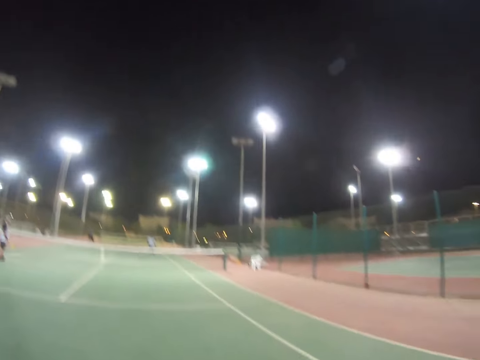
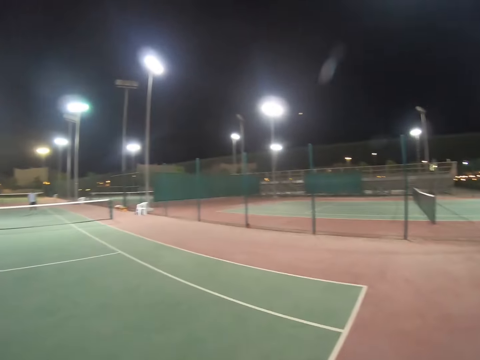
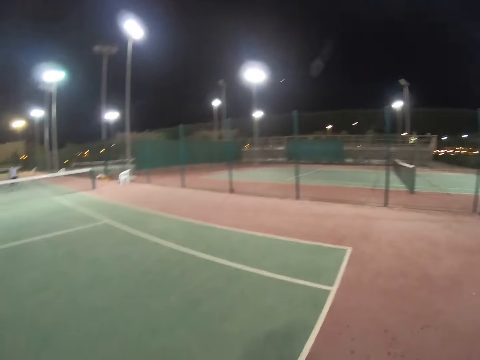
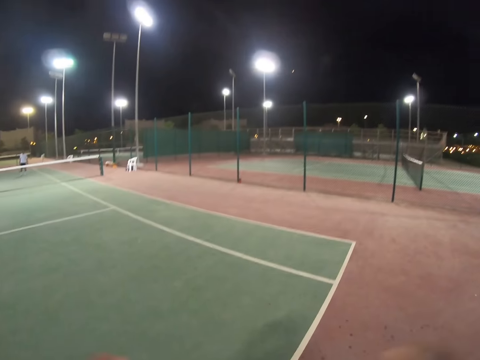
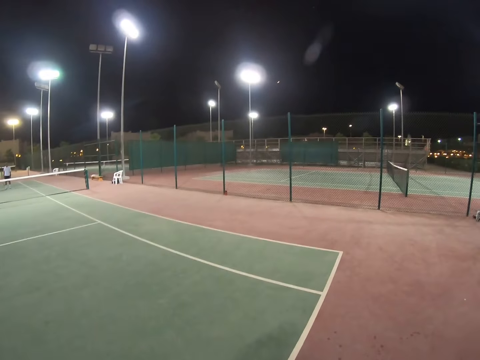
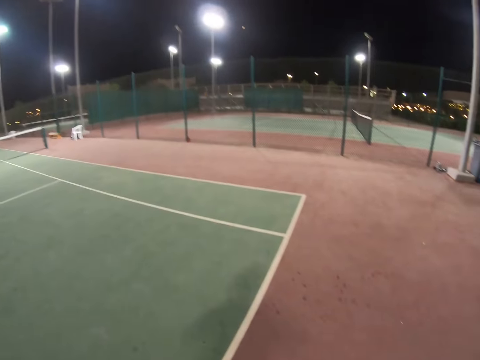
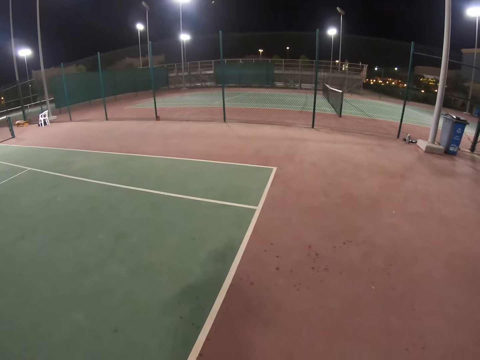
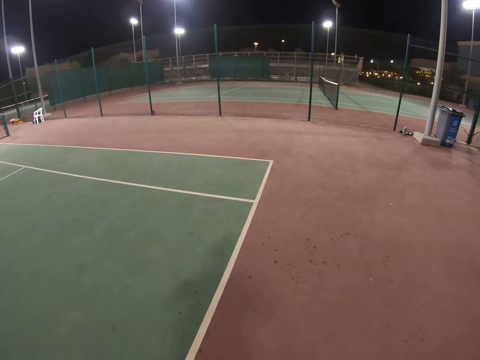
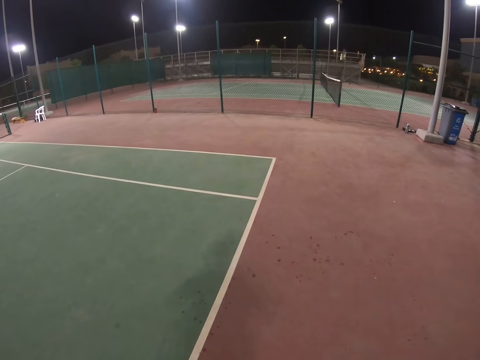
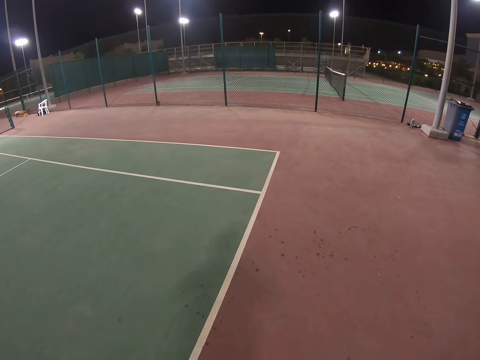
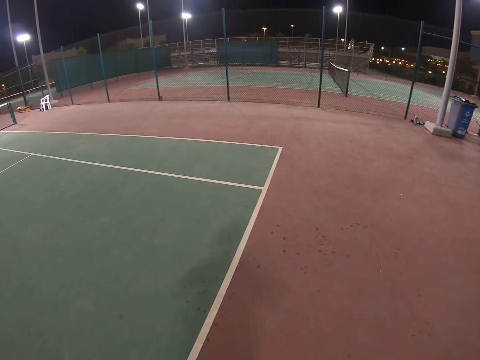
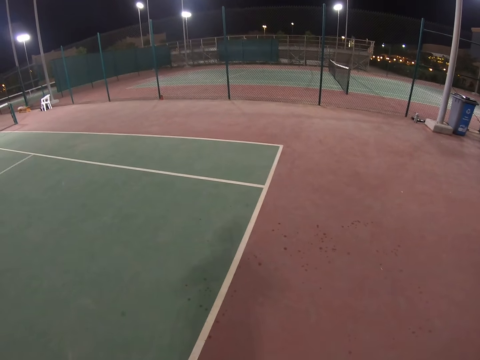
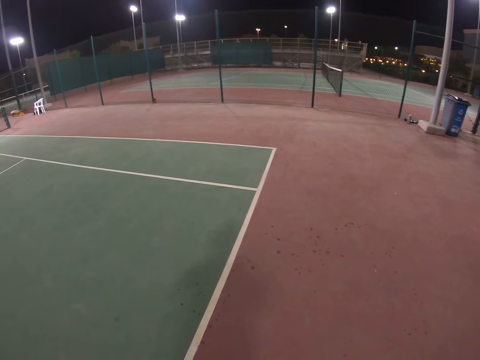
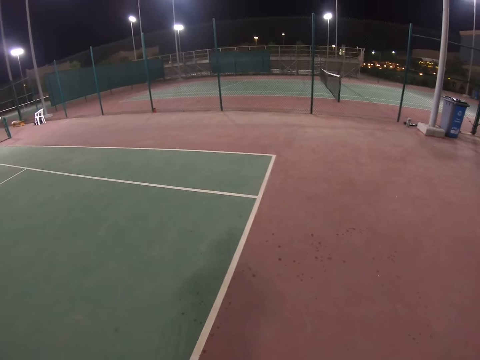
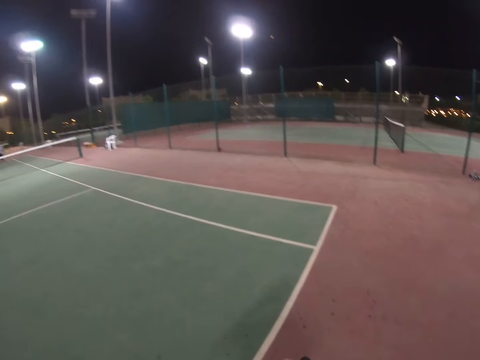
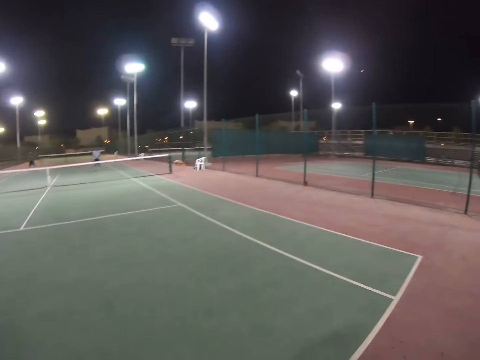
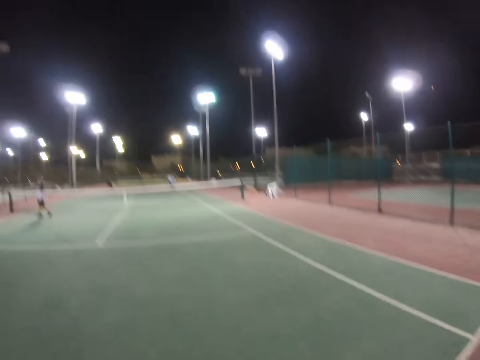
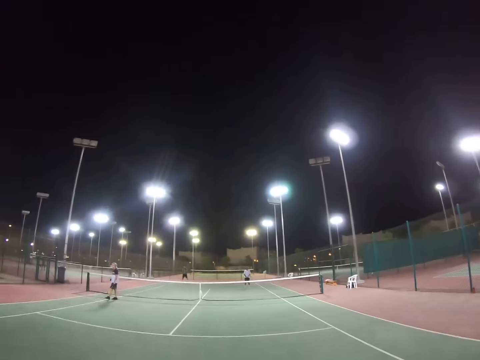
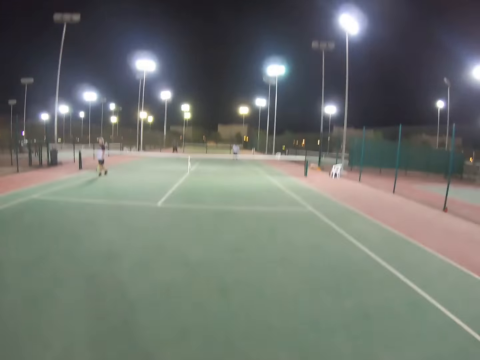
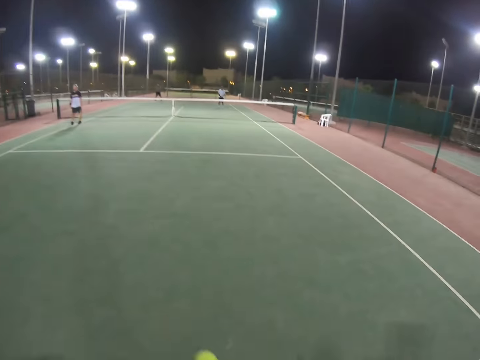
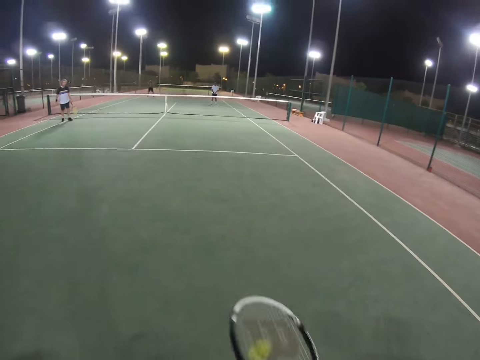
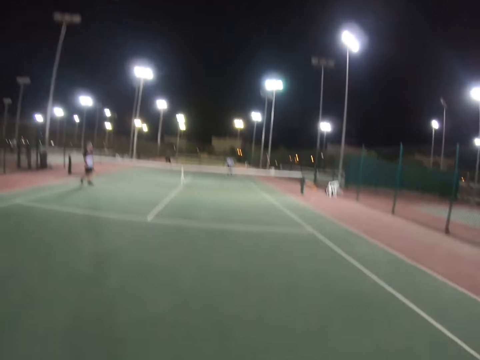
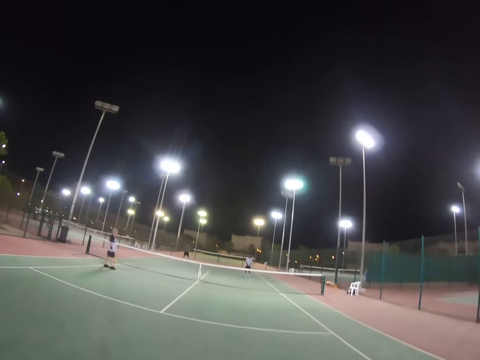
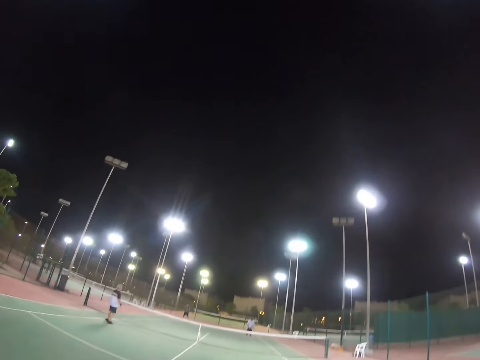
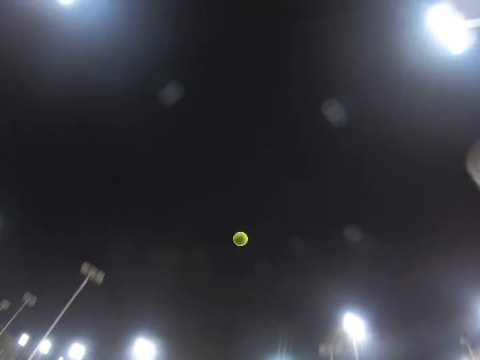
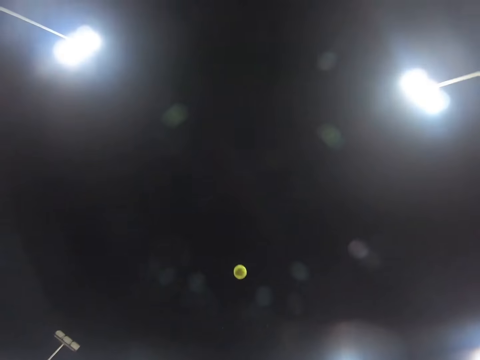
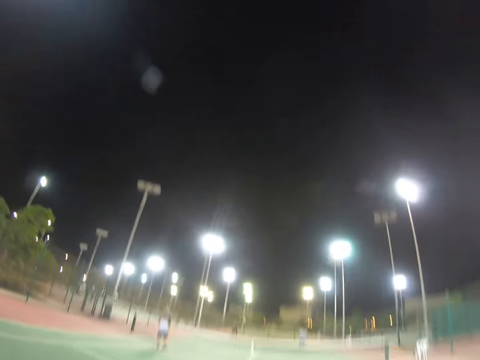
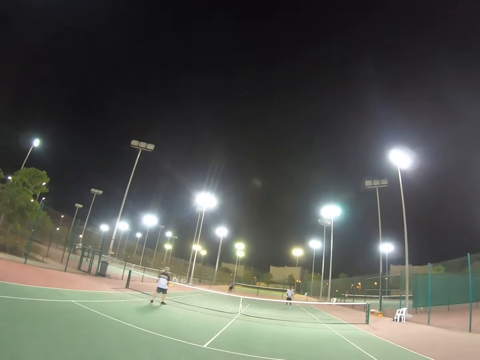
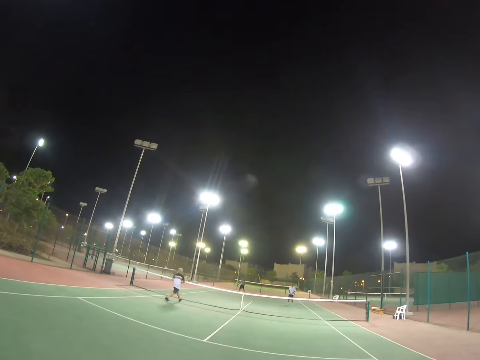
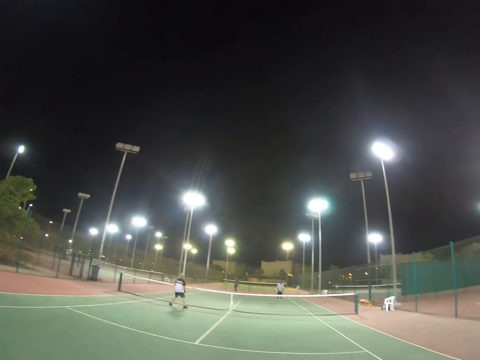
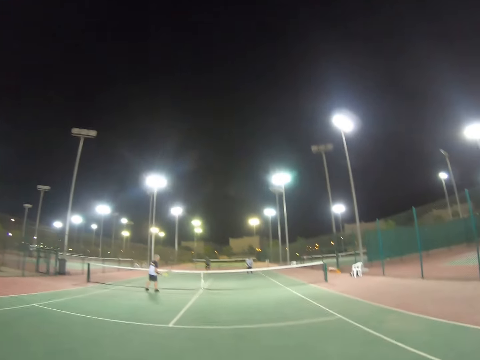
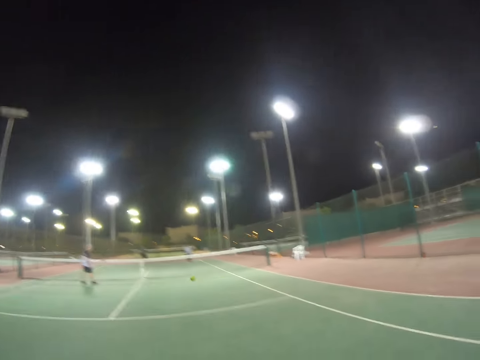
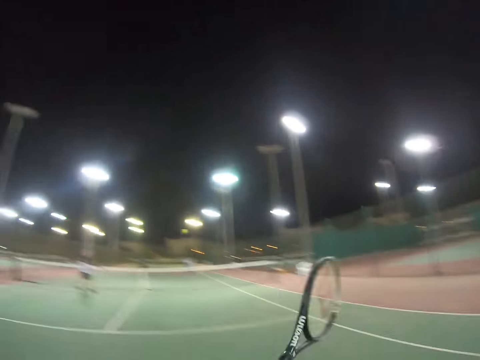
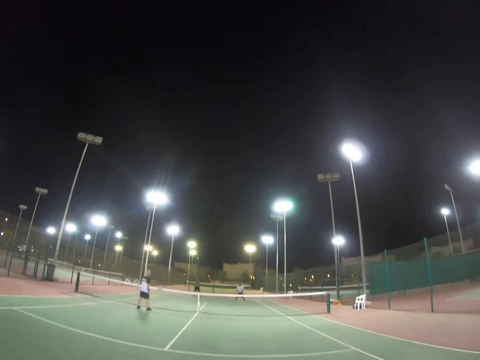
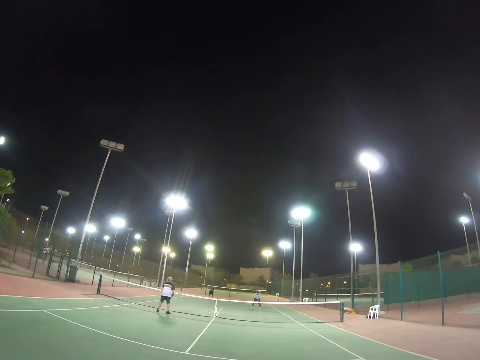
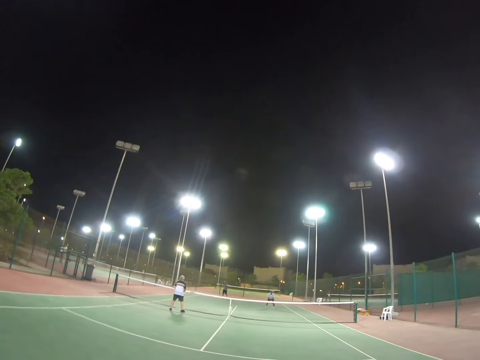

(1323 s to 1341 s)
The camera wearer stops. They bounce the ball on the court. They serve the ball. A man hits the ball. The camera wearer hits the ball.

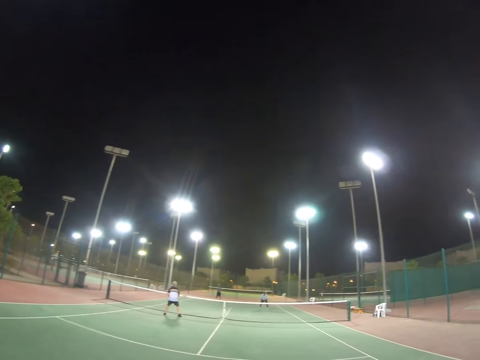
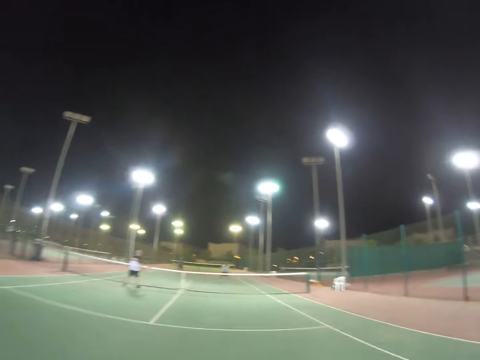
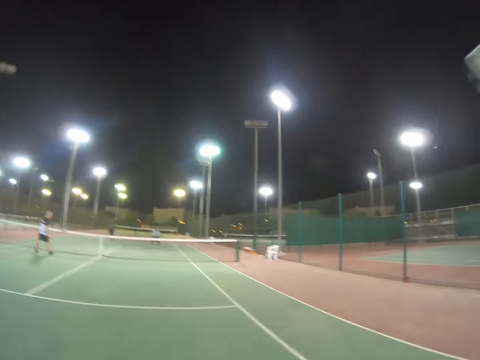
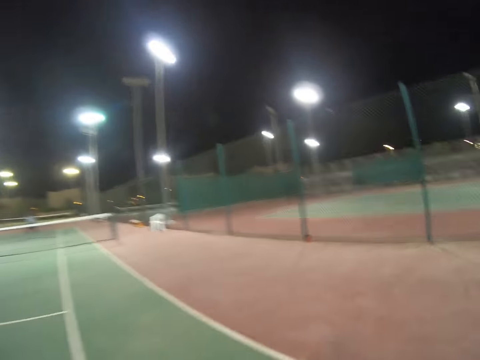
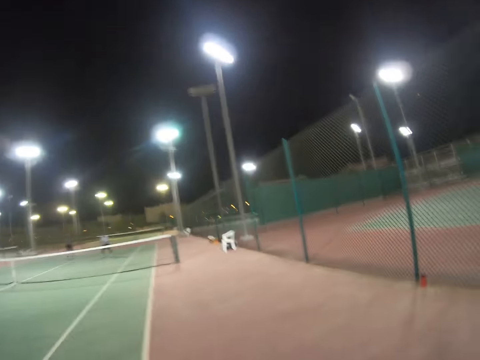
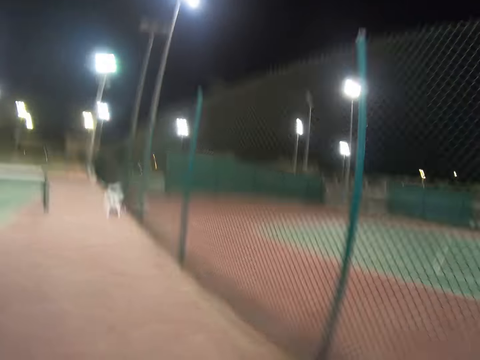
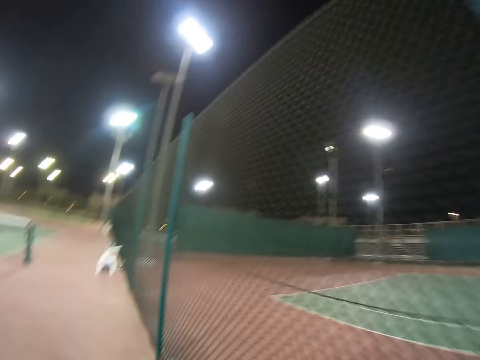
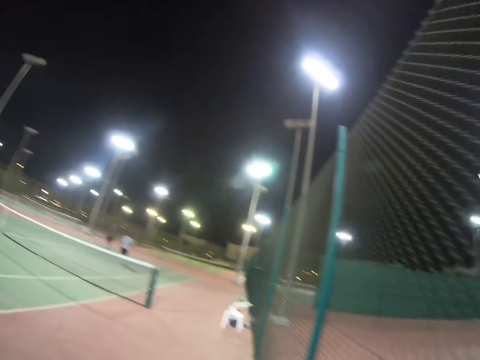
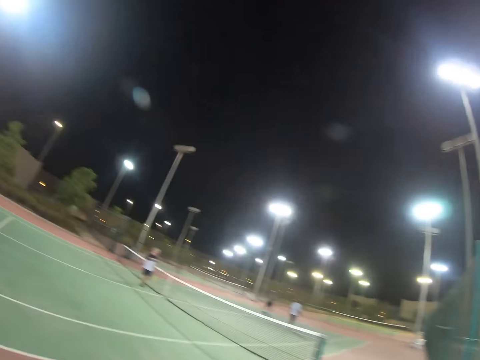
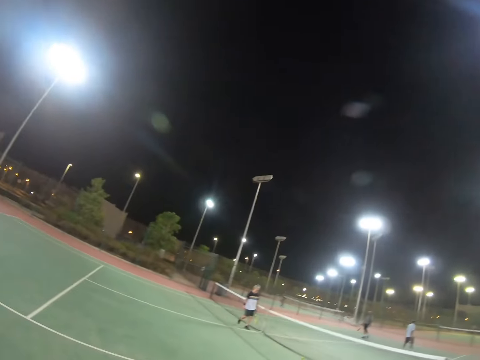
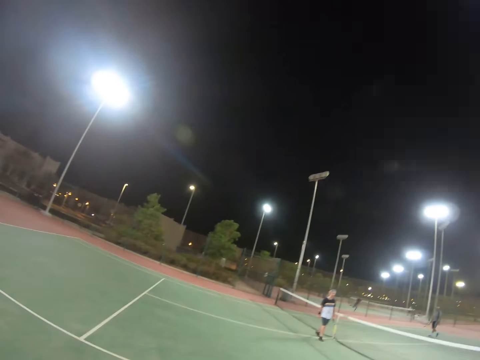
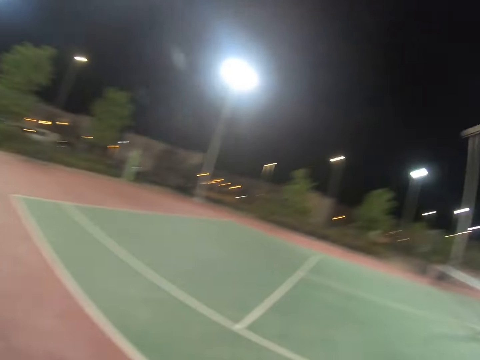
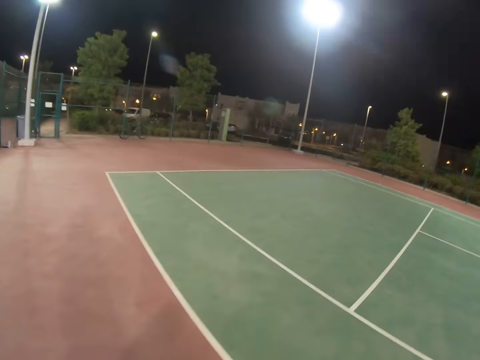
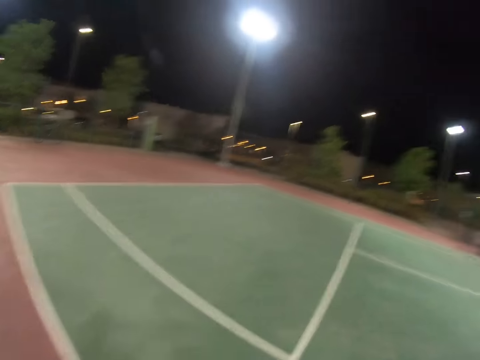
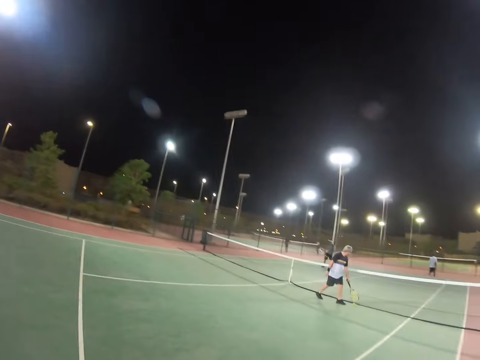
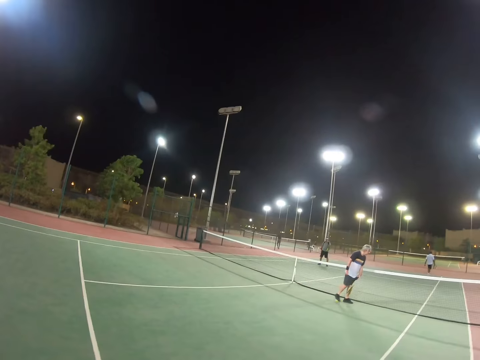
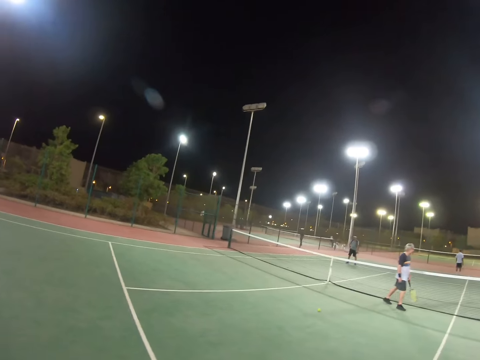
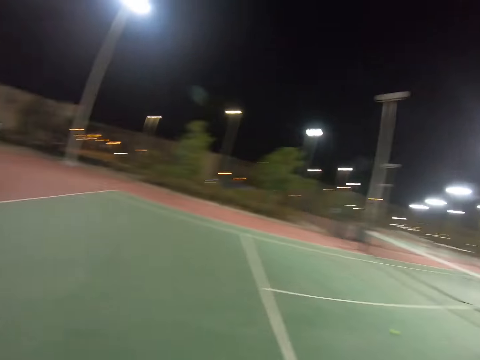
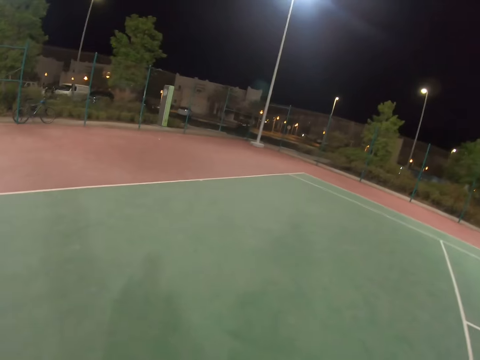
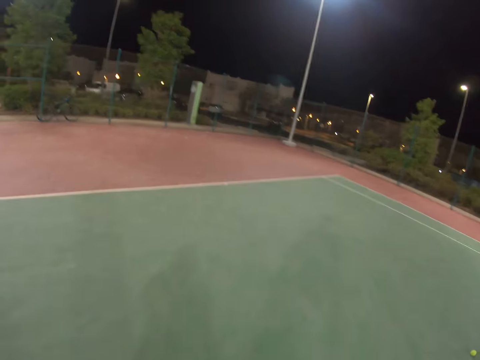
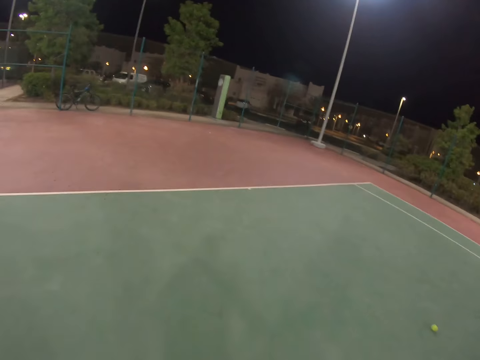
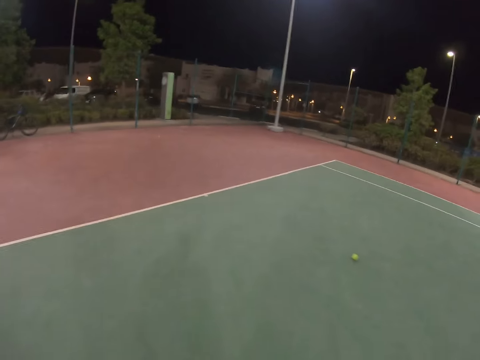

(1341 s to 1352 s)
A man hits the ball. The camera wearer moves to the ball and swings his racket. Another man walks. The camera wearer walks. The other man hits the ball on the ground.
